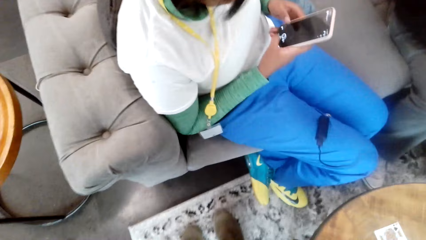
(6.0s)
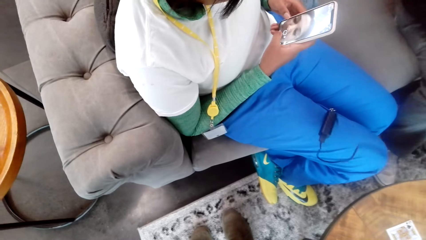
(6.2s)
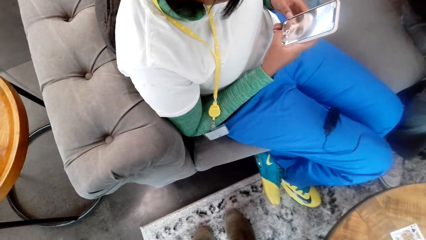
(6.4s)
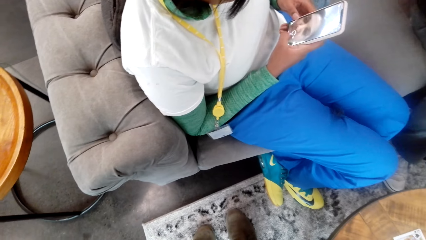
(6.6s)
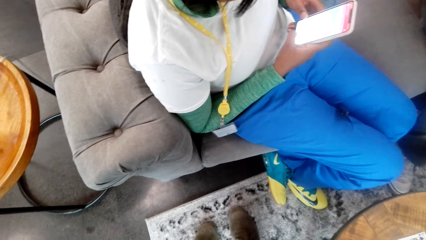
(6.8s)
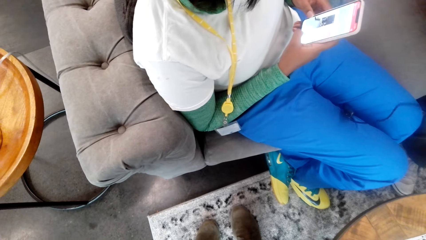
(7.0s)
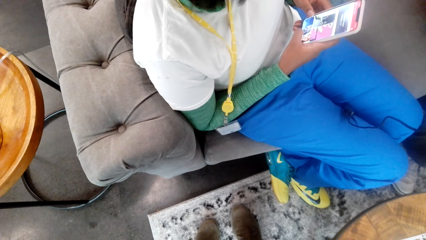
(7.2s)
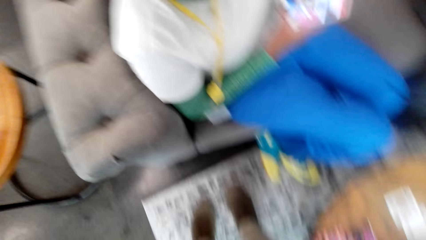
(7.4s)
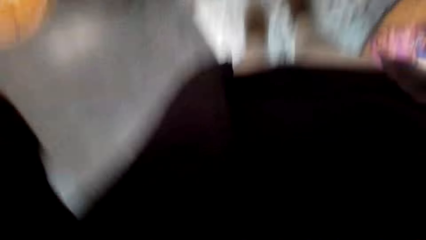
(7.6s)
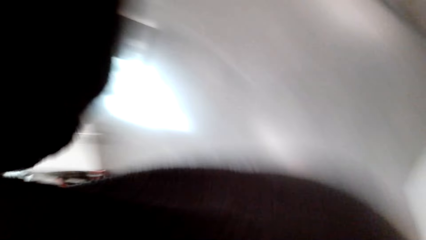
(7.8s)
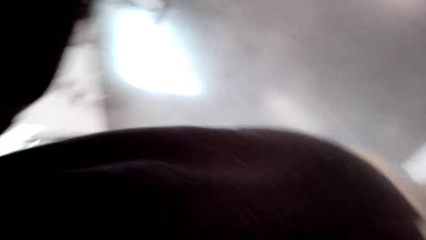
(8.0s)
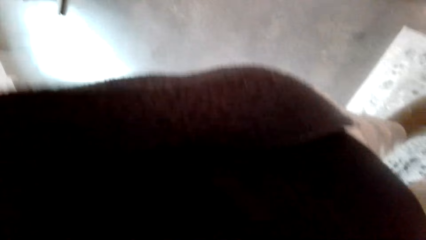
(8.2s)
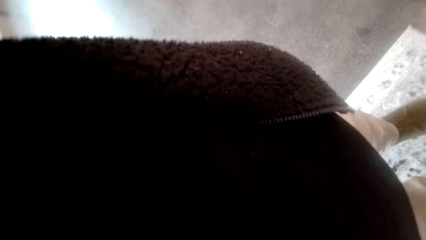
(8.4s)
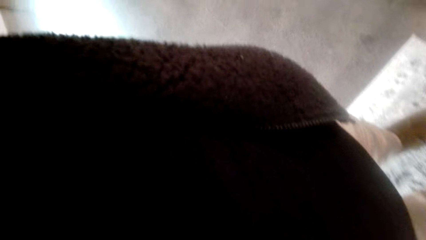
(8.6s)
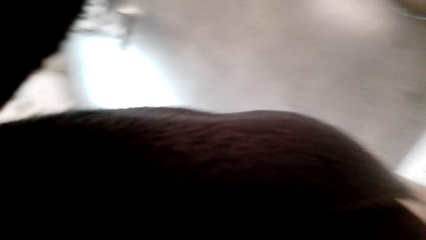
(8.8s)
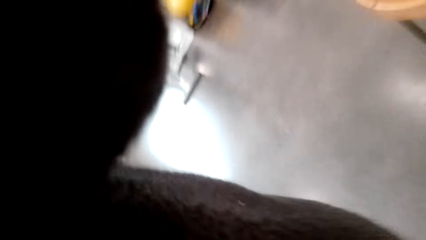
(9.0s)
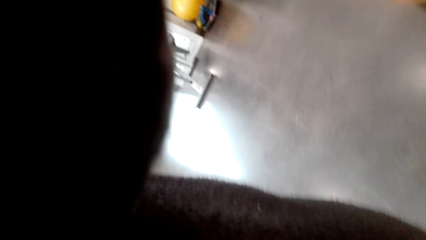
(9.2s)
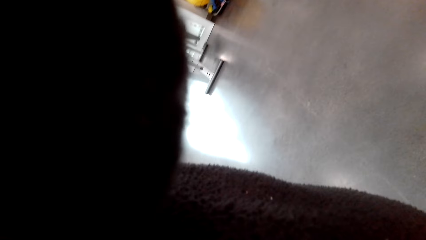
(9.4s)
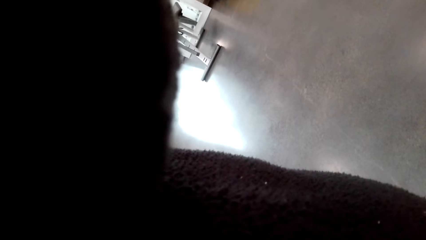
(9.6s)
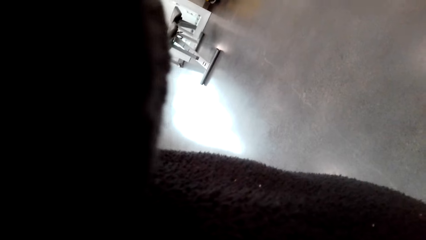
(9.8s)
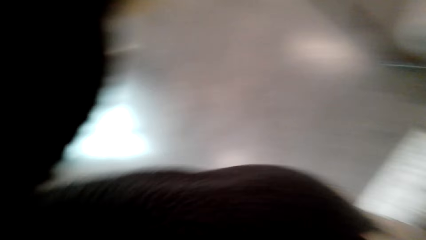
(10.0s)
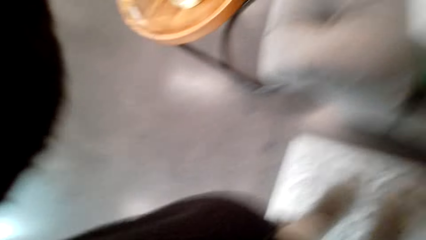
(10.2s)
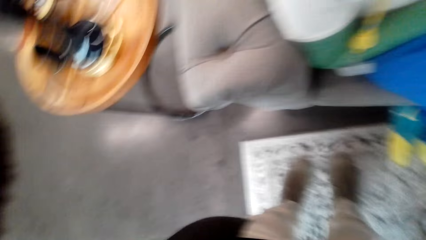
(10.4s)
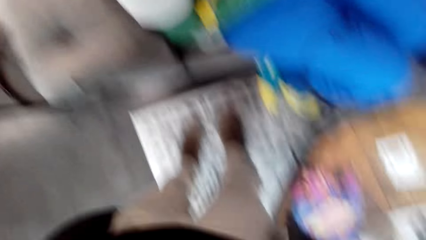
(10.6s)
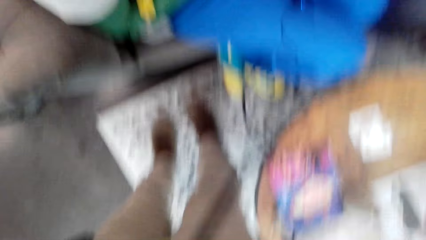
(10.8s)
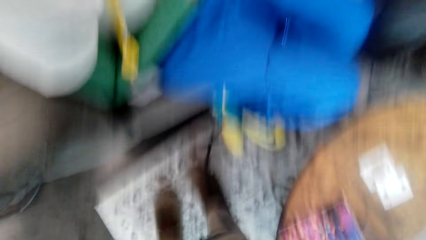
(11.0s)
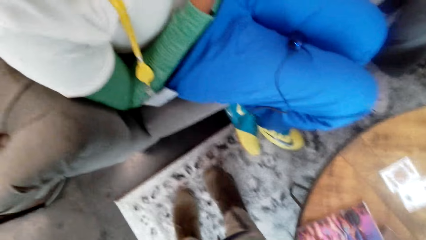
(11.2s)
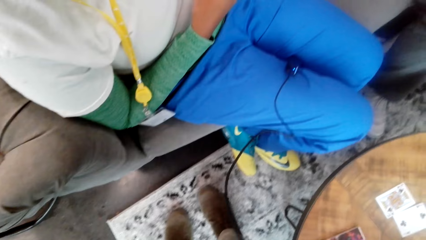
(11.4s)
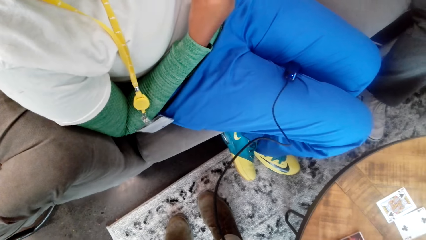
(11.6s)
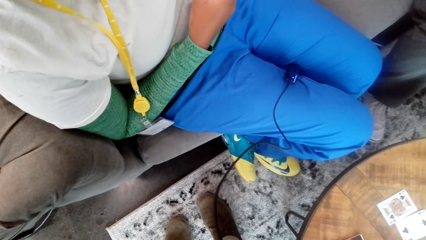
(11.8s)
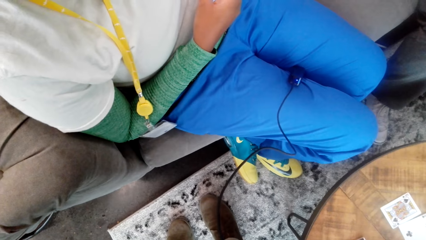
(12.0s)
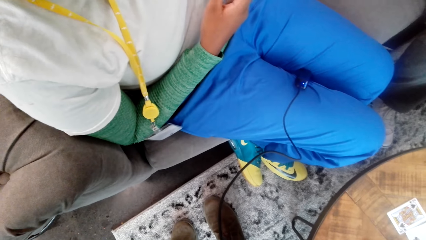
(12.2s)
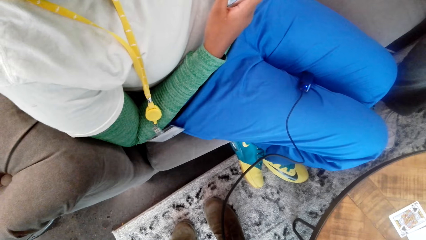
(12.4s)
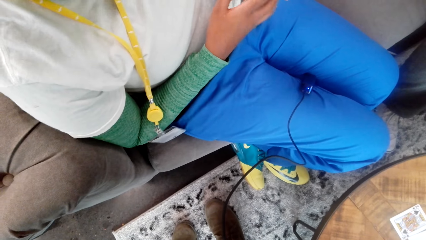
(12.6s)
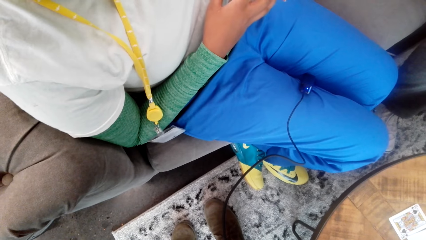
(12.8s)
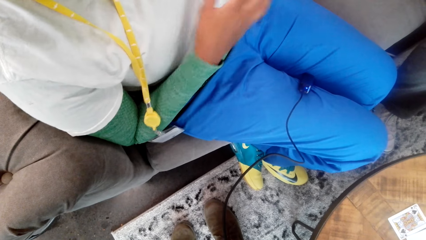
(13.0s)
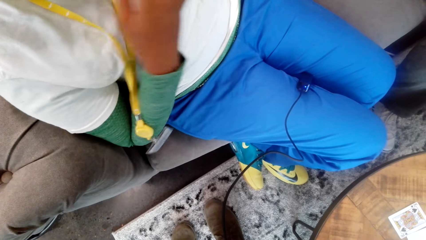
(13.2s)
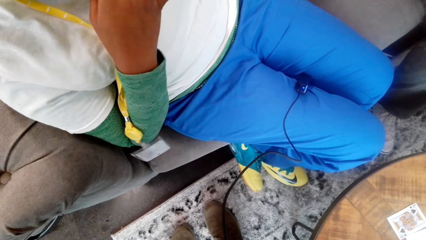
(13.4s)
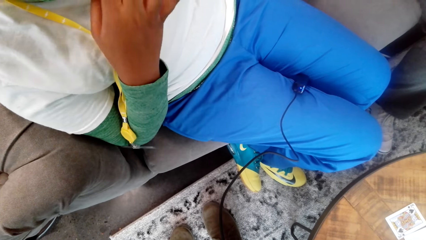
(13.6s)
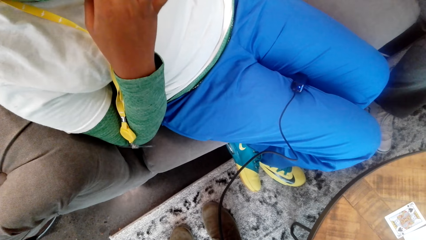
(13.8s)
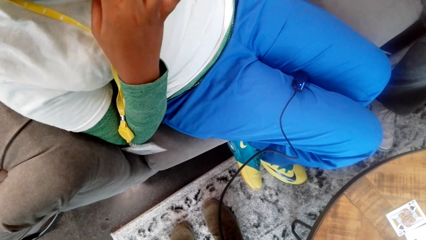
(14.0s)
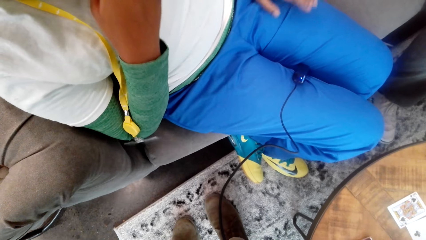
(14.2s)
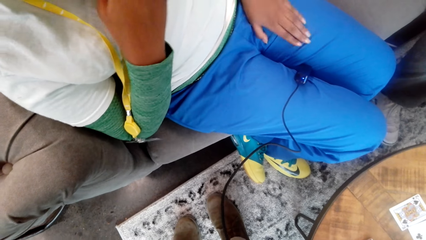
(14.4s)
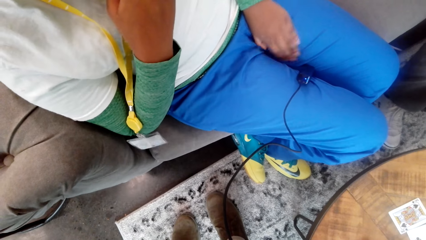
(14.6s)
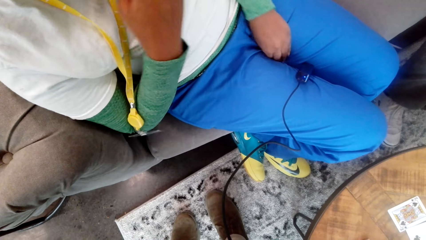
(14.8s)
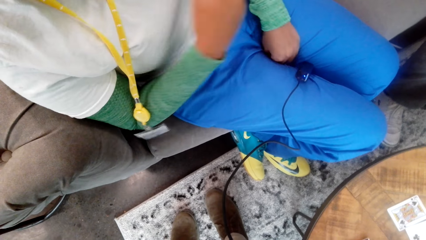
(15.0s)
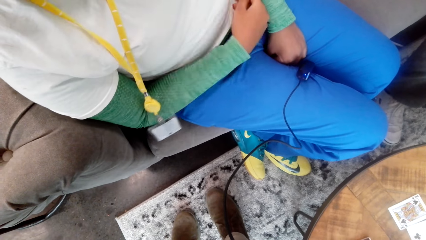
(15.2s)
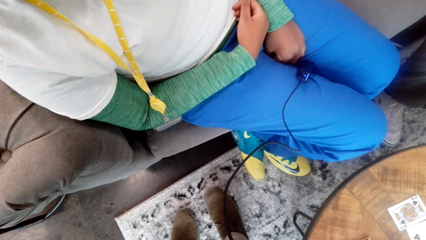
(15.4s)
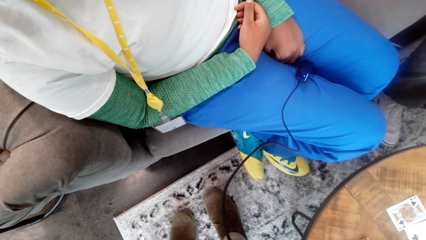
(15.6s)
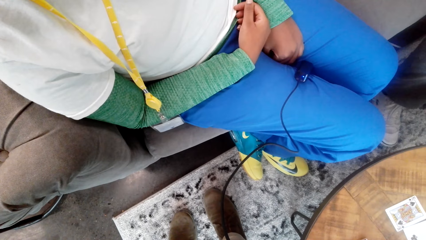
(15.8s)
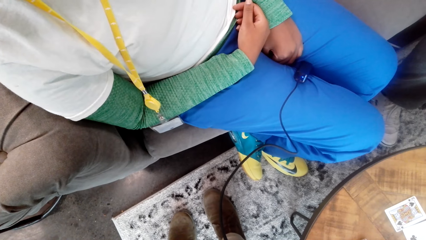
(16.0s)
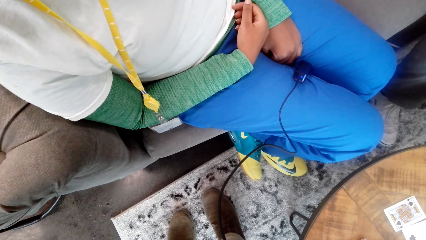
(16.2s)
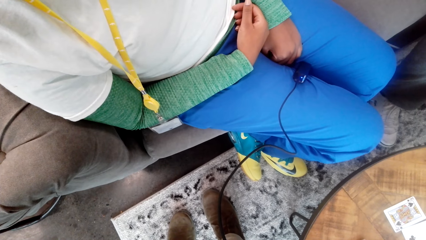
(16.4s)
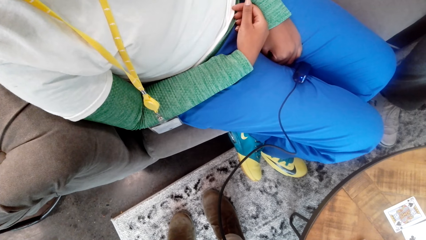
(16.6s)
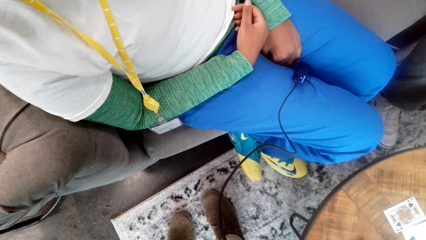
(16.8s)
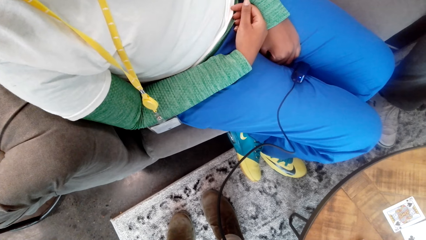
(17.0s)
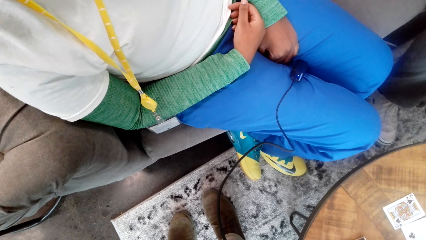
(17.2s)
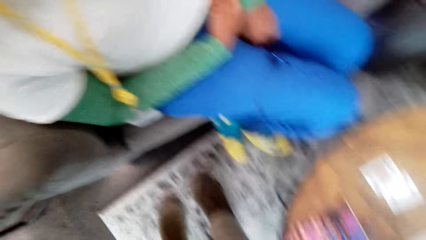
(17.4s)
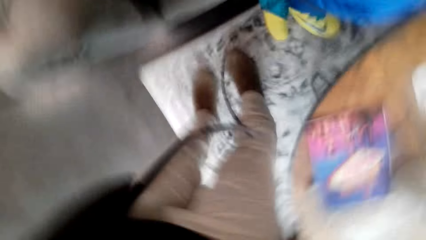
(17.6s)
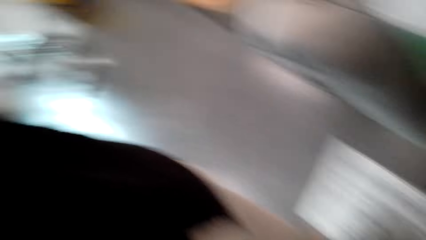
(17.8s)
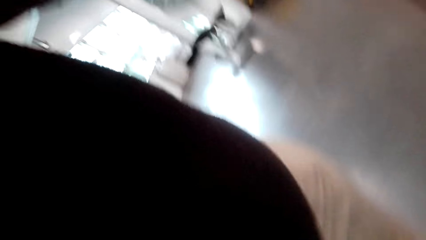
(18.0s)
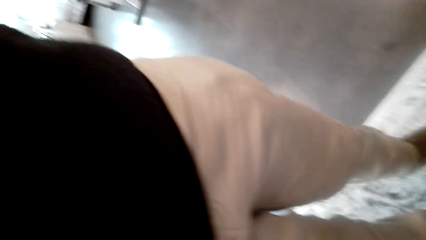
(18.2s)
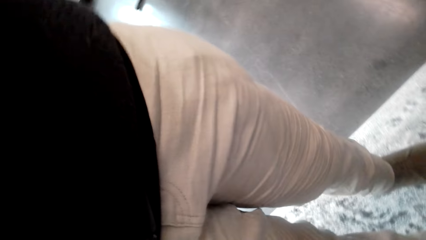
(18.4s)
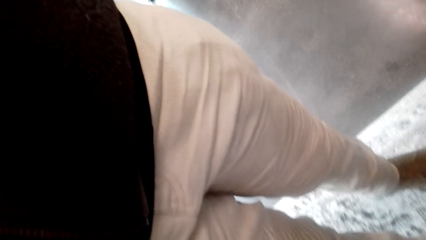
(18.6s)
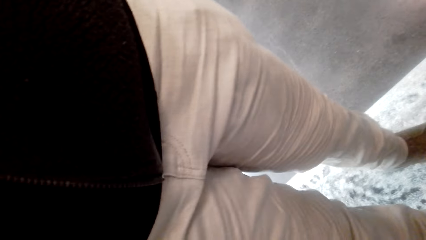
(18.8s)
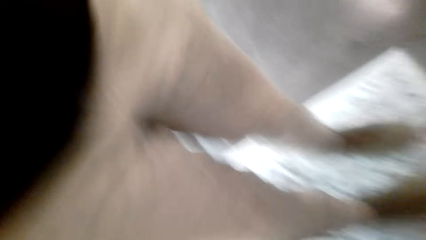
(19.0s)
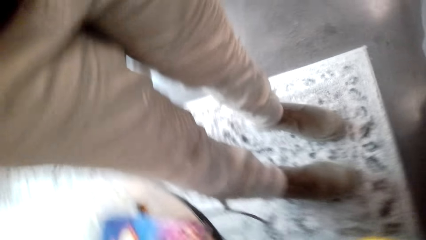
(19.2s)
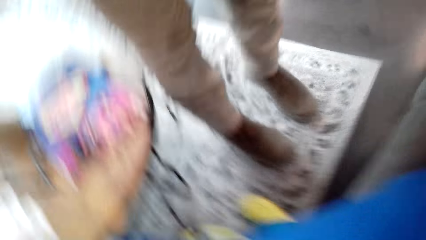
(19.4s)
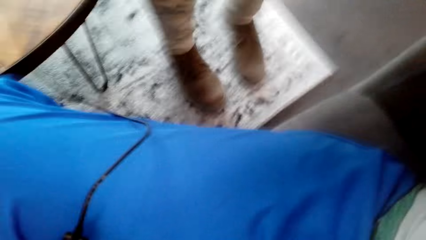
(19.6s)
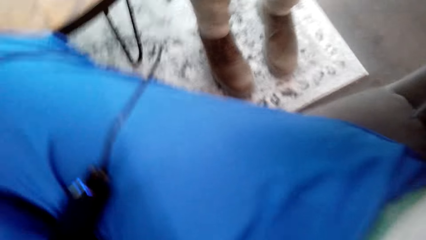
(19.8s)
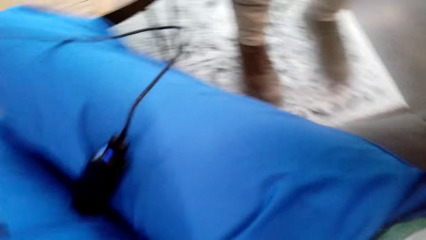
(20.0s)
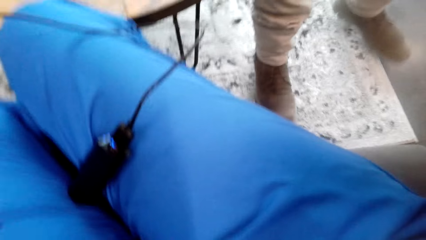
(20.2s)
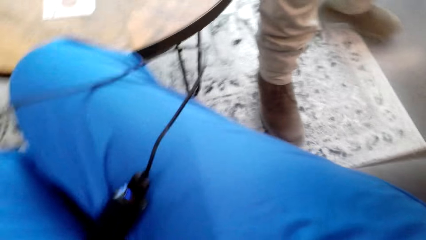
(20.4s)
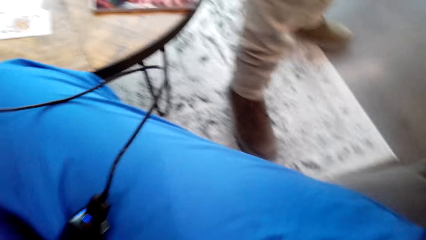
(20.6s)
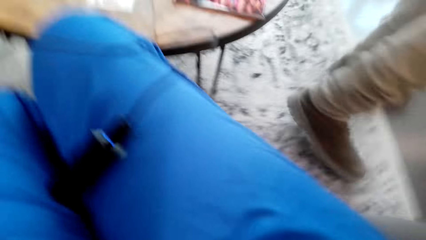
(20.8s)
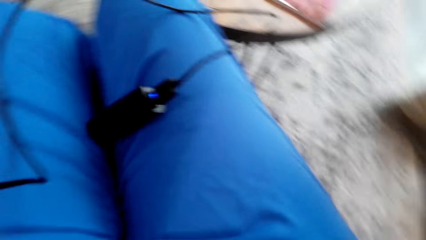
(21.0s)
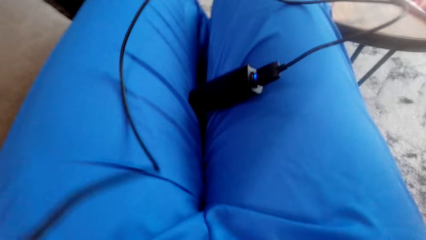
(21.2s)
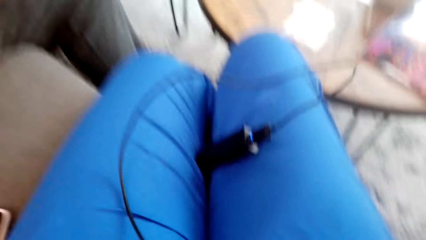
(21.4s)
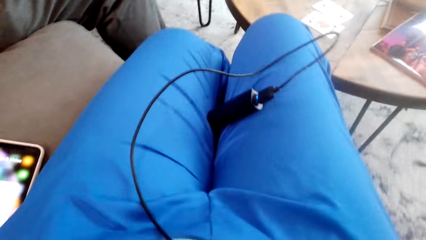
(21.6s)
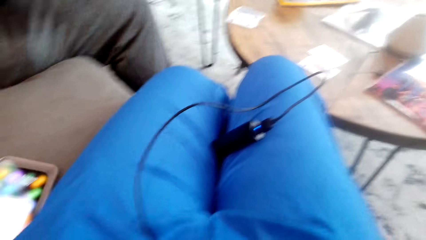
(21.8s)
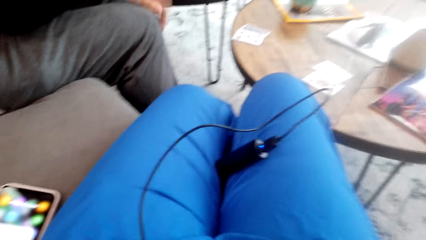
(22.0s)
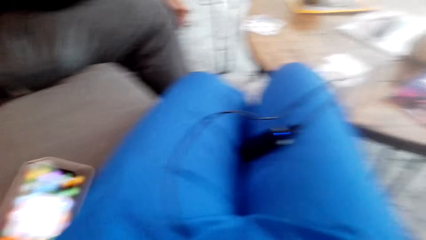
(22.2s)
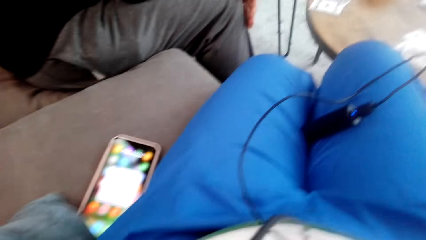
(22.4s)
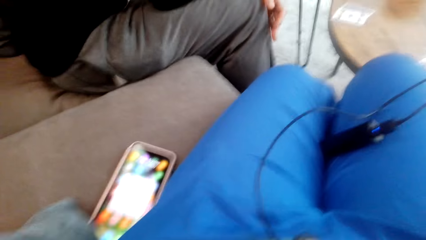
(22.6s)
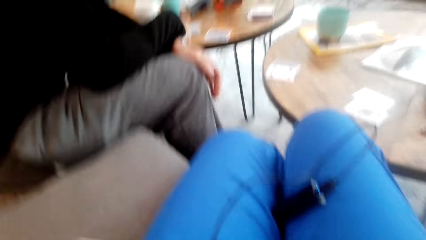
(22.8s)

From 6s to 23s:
The camera wearer looks around. A lady scrolls on a phone. The camera wearer pulls a cable. The lady sits on the chair.
